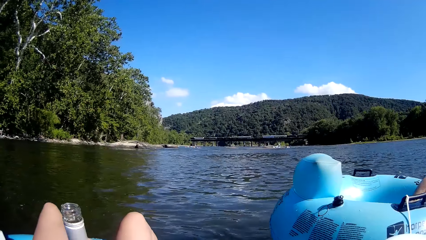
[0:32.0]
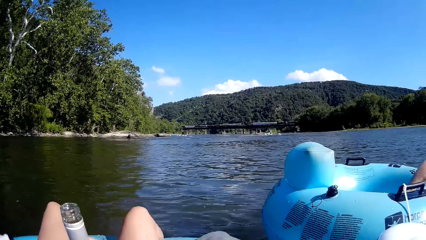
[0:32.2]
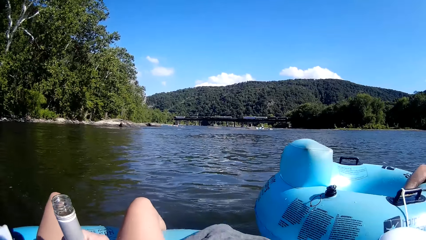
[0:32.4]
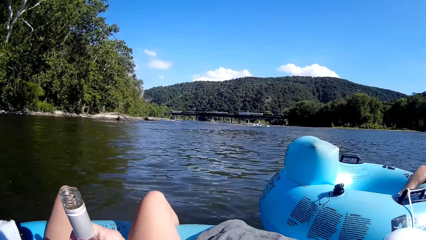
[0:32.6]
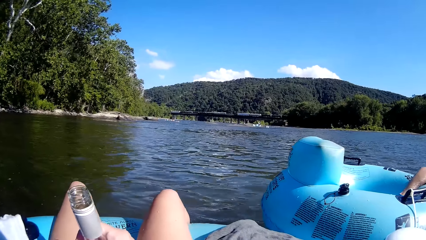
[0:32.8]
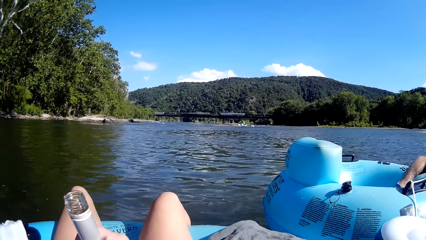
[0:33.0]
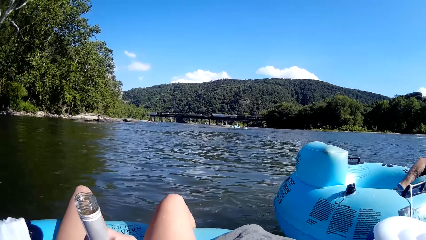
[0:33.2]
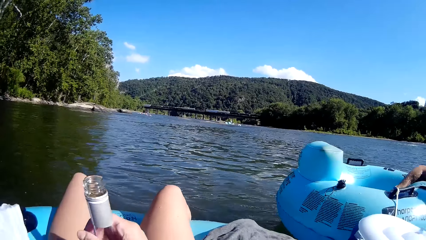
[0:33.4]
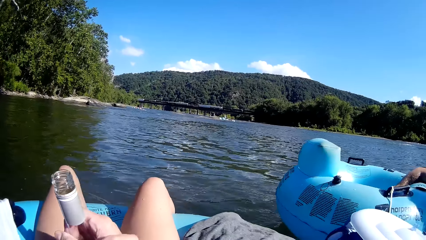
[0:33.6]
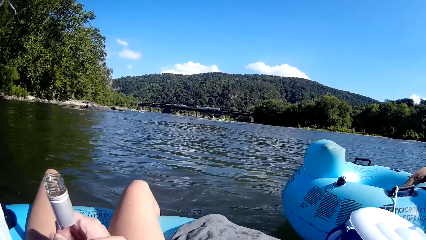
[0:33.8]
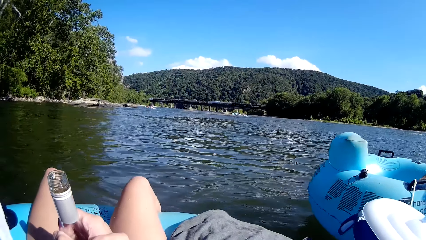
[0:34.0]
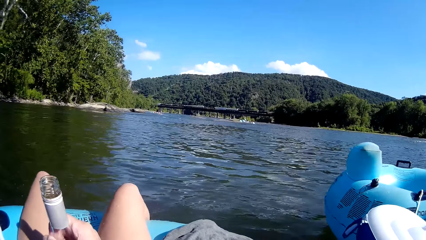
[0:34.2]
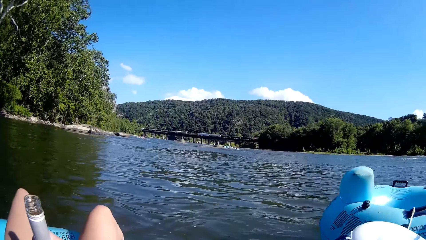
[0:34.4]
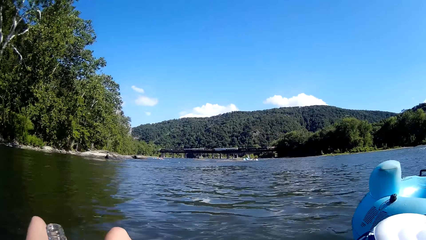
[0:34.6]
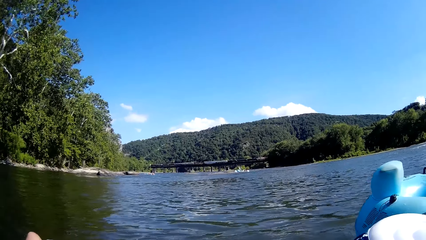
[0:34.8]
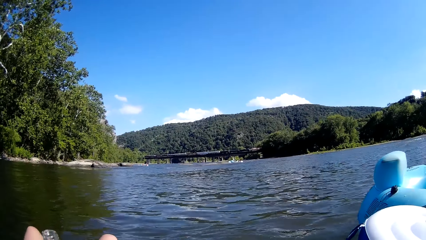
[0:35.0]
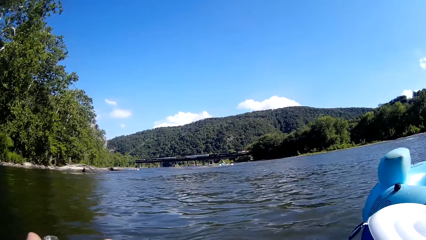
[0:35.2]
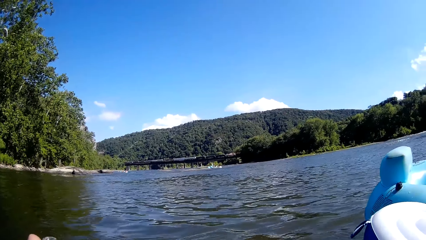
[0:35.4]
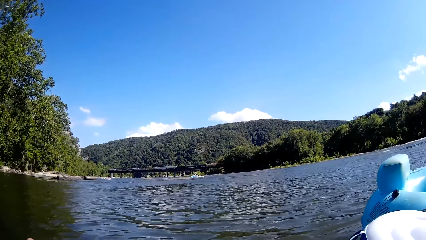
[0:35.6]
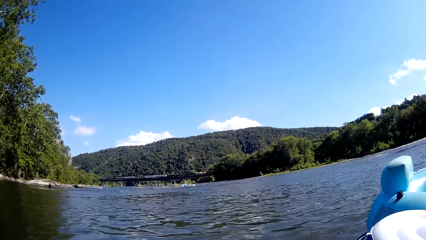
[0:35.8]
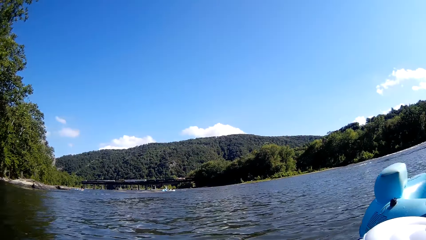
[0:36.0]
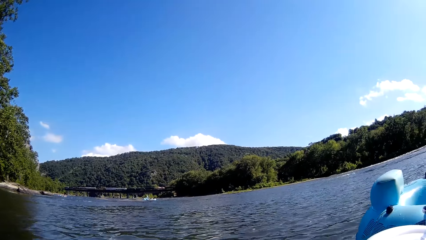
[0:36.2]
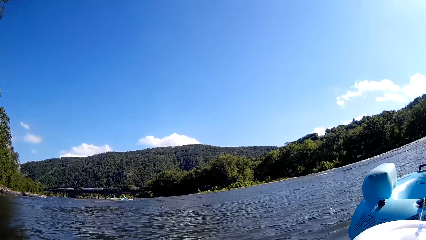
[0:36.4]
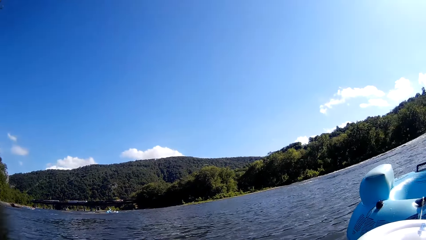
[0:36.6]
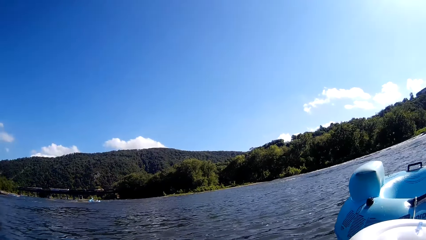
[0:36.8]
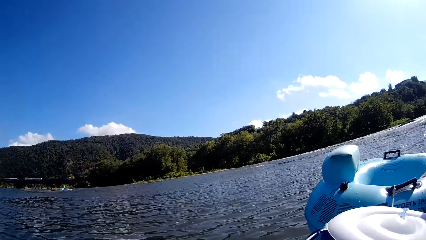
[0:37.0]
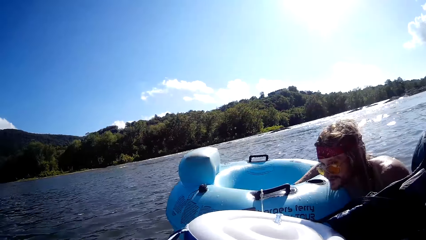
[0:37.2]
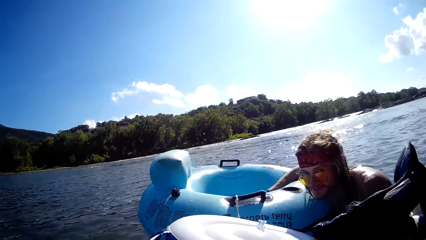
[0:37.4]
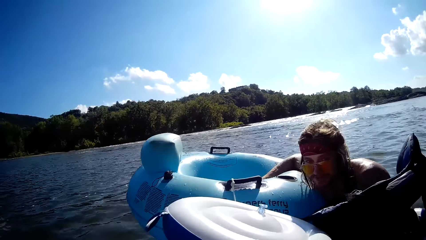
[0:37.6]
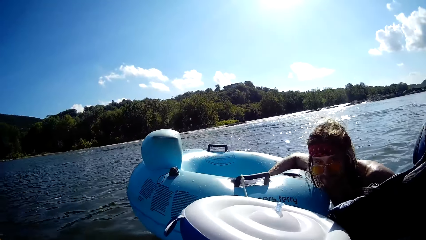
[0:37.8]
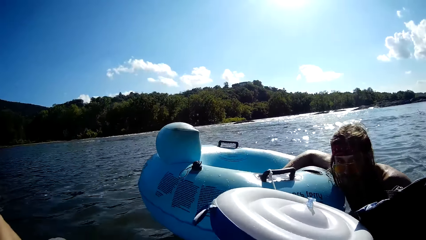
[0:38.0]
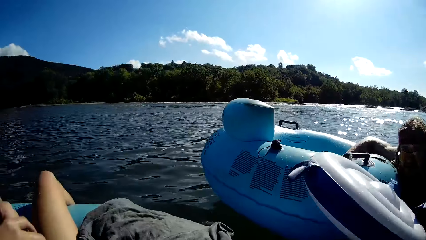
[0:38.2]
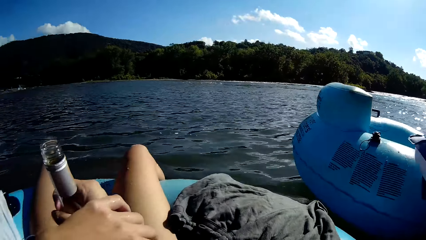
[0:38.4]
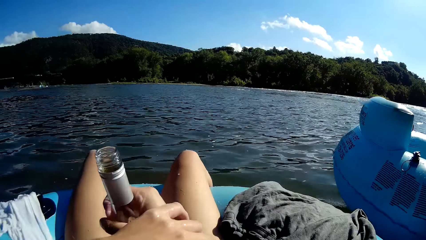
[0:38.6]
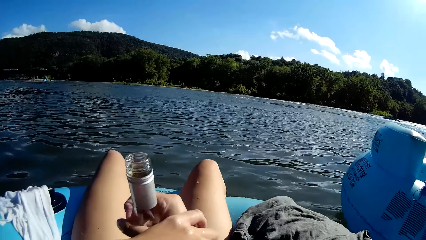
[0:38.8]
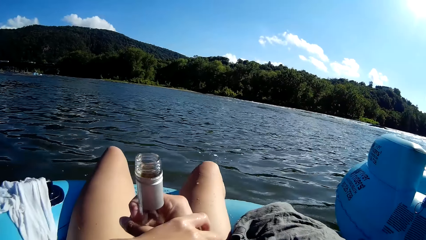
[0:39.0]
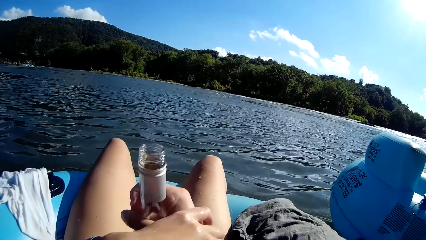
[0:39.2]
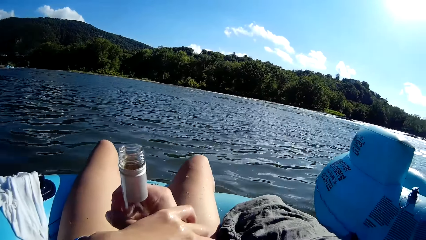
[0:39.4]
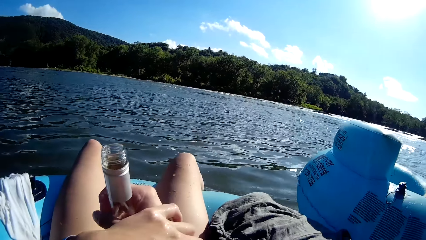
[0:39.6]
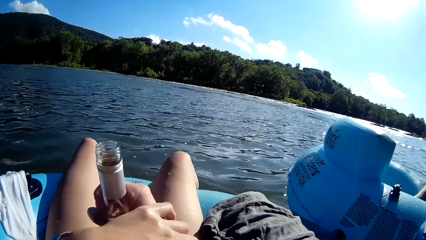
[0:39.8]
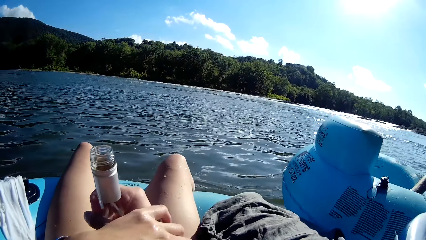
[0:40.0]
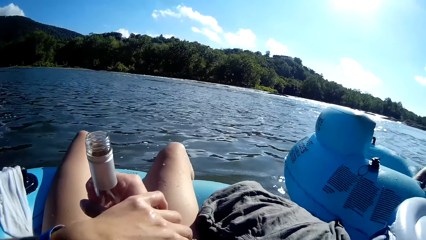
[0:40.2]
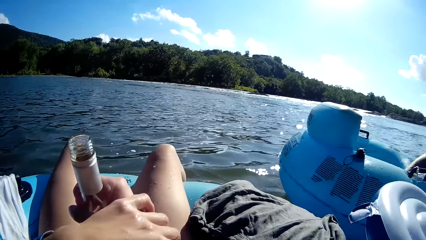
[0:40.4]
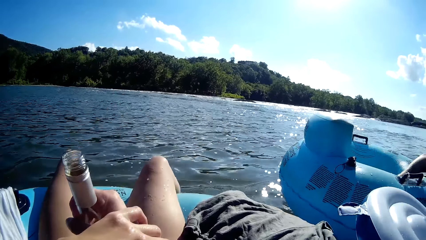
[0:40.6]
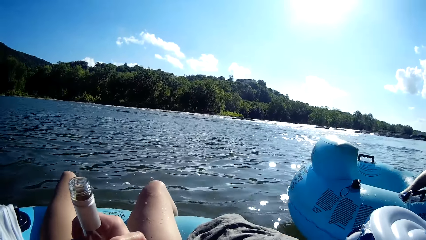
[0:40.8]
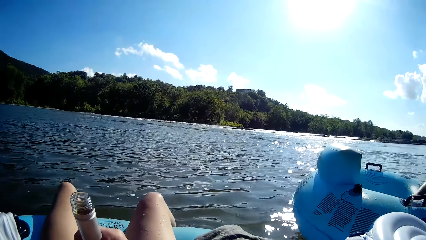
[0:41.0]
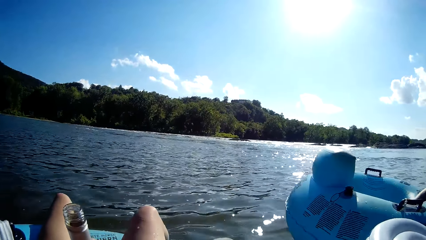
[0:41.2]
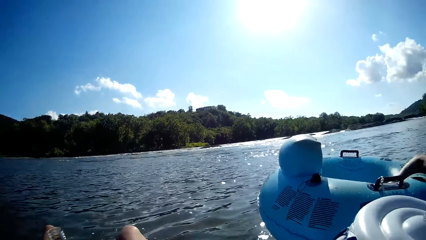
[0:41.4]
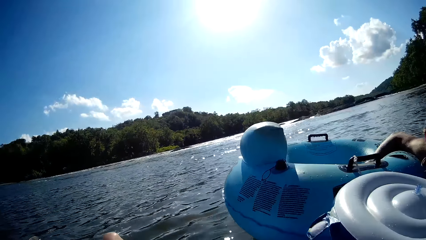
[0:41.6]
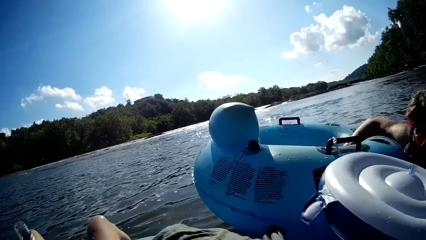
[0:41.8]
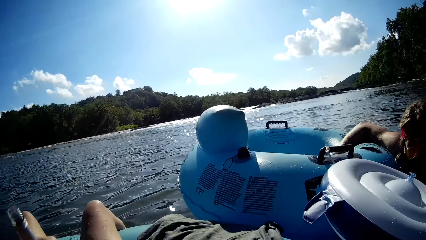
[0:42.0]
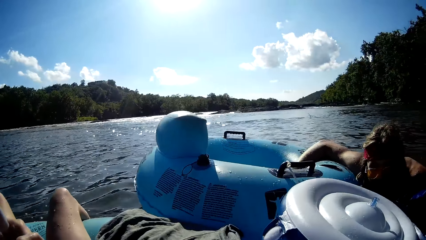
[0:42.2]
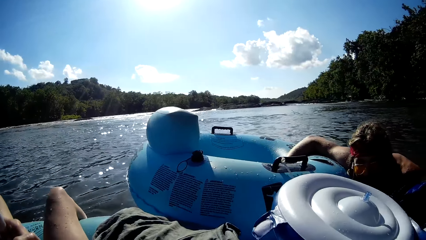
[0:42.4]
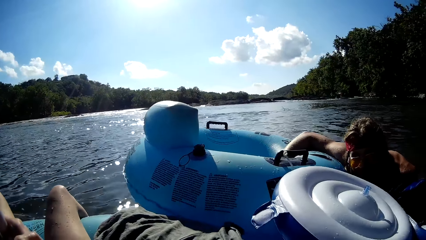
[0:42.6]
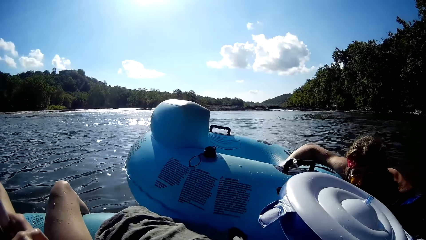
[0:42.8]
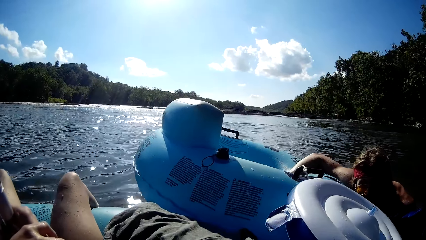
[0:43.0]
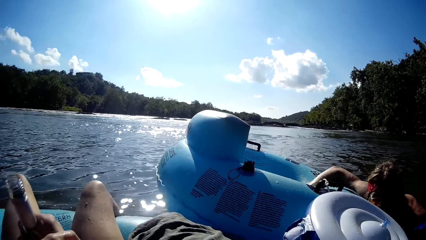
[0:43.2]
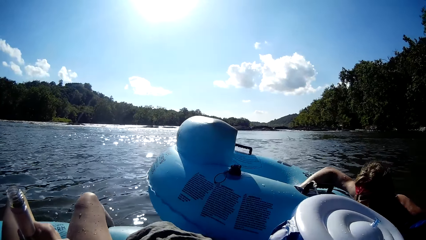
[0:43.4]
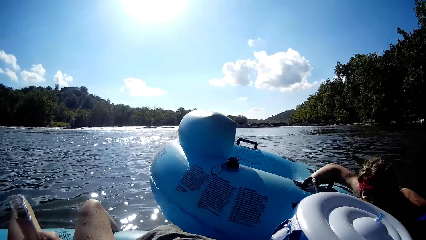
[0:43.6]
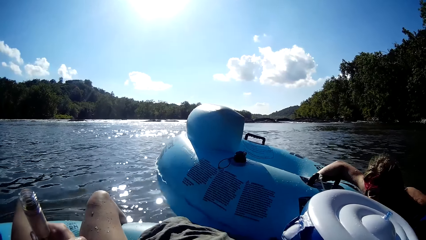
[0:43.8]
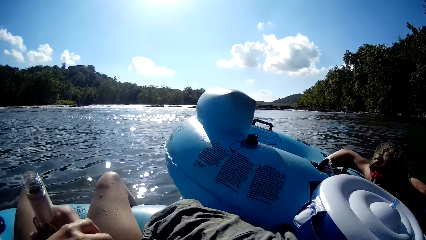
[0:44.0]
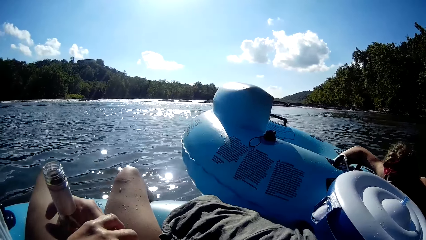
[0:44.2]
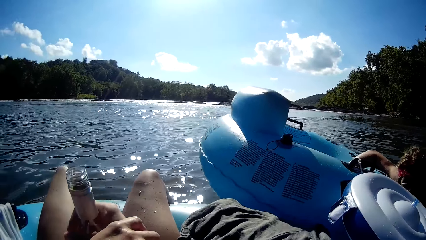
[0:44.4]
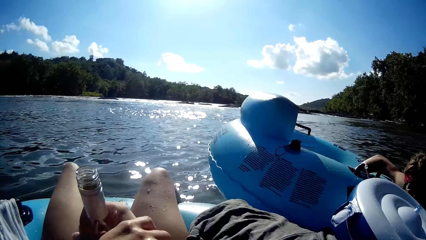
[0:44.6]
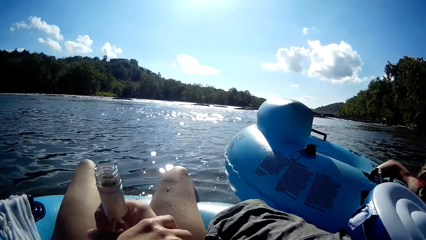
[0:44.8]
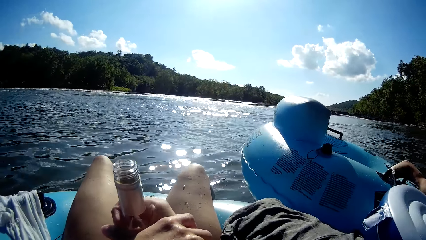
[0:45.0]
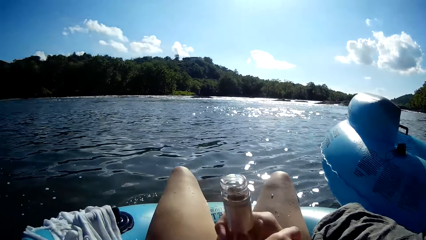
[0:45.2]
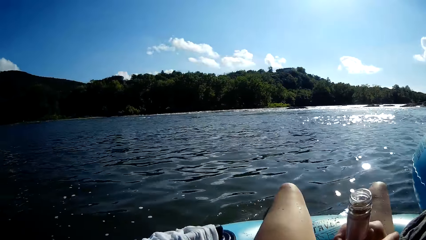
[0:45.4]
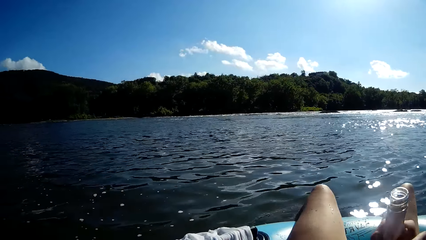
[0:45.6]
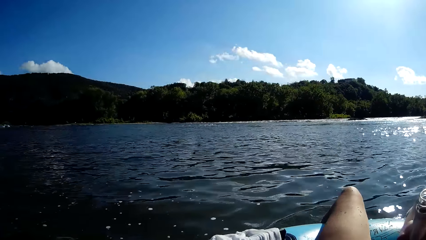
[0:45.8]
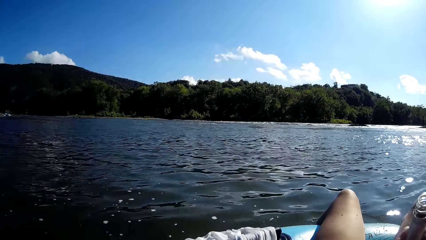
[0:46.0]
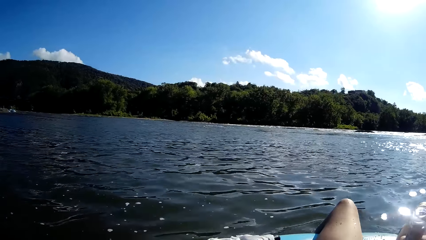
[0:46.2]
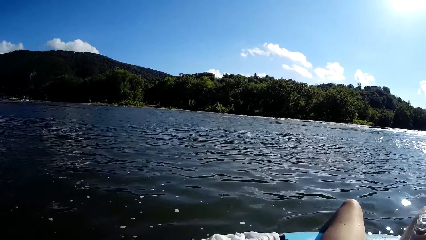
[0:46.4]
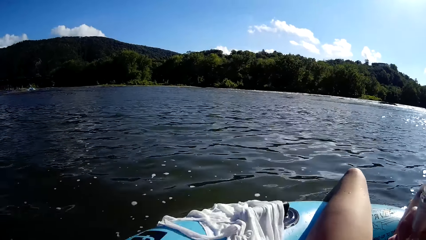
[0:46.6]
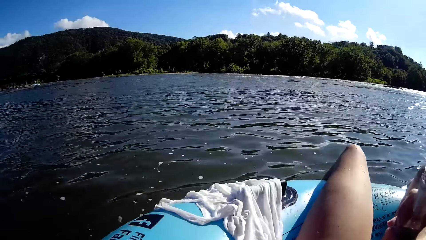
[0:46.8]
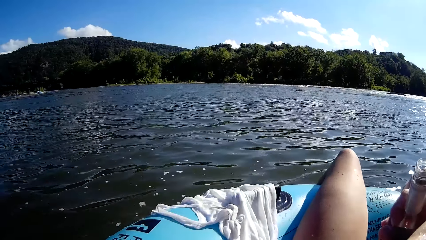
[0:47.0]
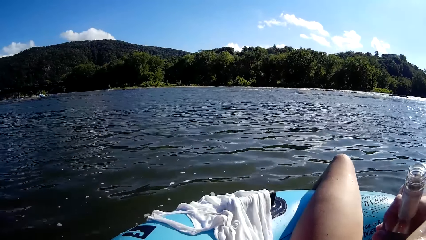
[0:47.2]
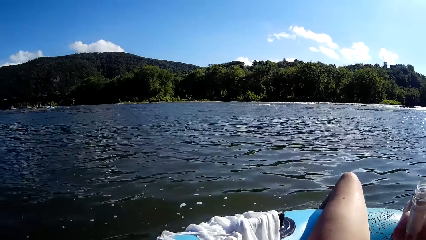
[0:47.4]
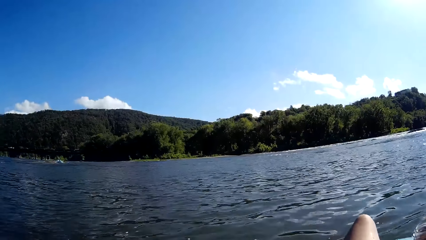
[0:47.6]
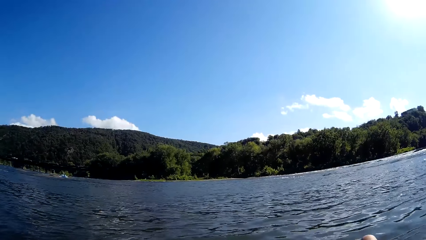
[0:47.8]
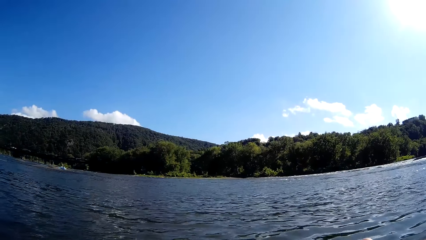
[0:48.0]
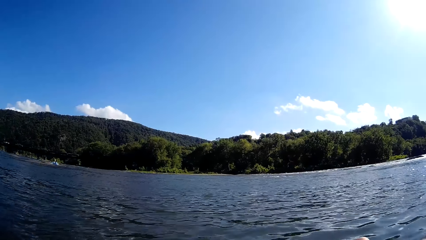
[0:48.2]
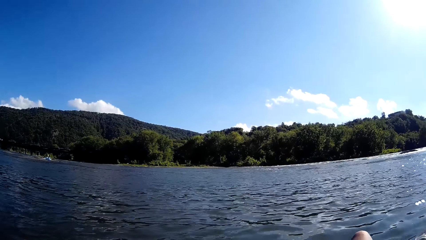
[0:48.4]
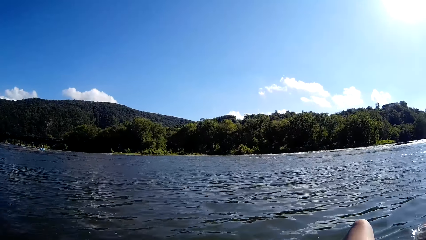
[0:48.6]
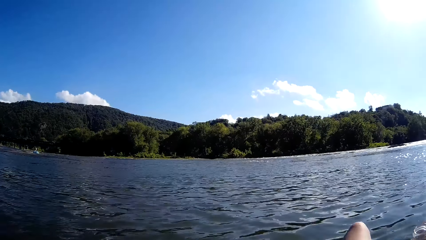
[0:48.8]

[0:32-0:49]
The camera wearer holds a bottle. They speak. A man holds the balloon. The camera wearer holds the bottle. The man slides on the balloon.
